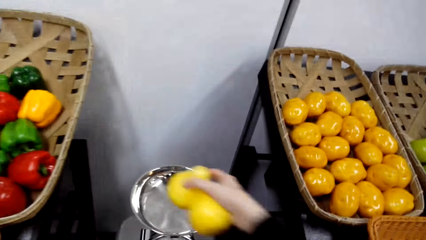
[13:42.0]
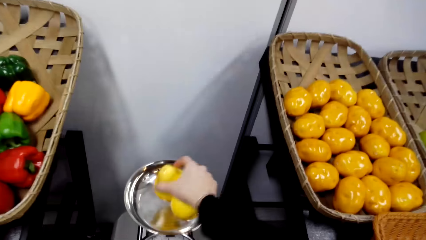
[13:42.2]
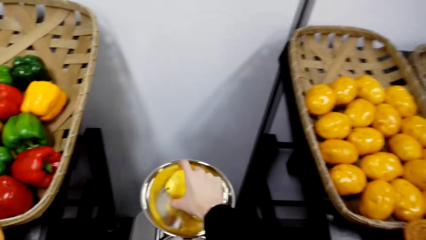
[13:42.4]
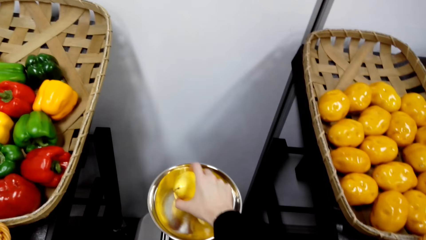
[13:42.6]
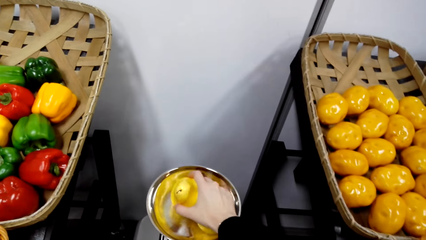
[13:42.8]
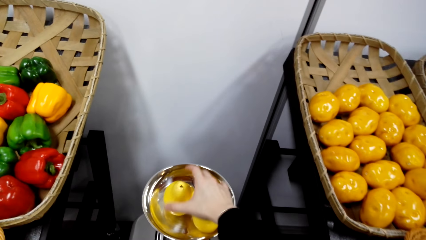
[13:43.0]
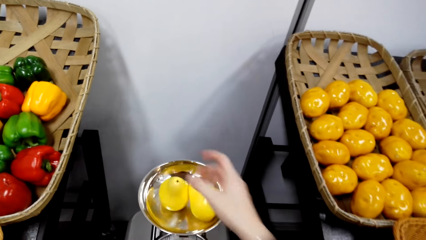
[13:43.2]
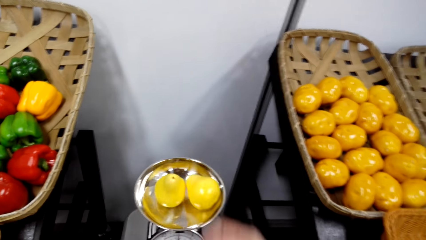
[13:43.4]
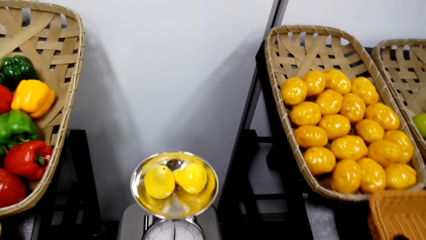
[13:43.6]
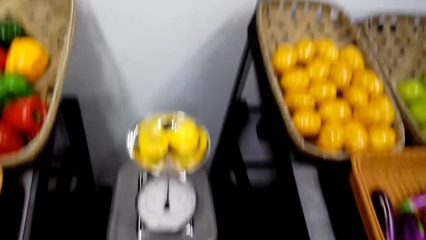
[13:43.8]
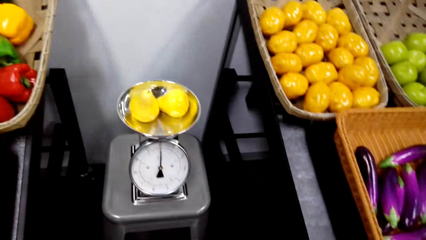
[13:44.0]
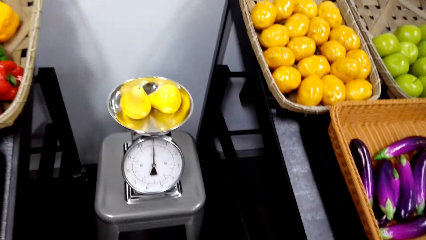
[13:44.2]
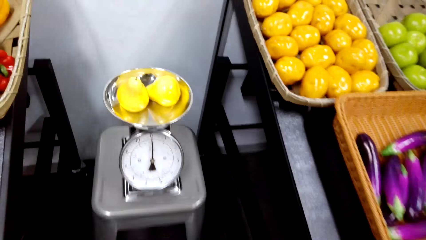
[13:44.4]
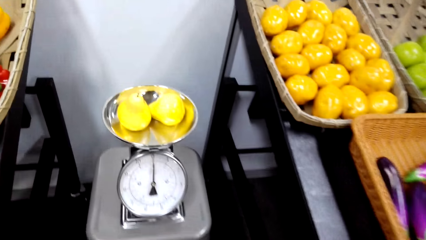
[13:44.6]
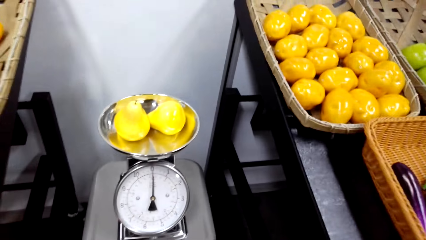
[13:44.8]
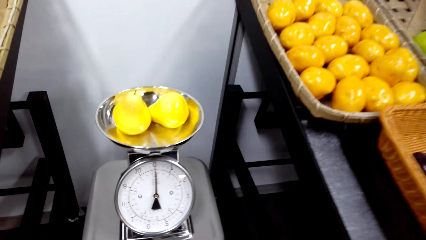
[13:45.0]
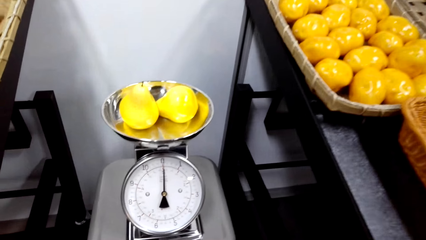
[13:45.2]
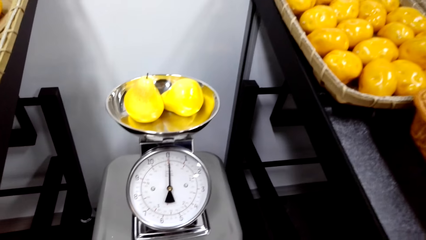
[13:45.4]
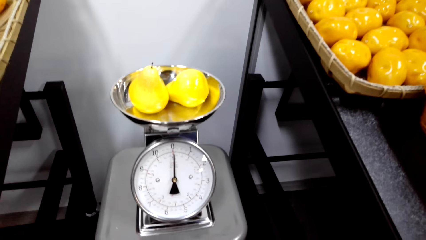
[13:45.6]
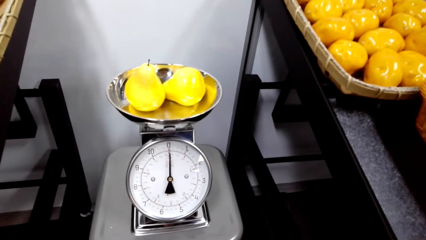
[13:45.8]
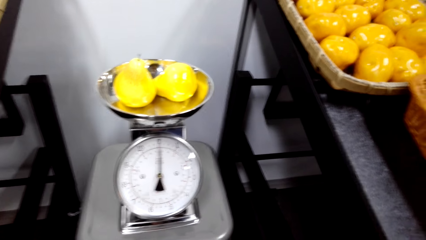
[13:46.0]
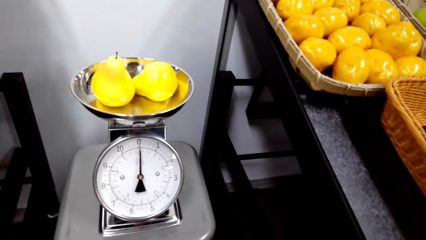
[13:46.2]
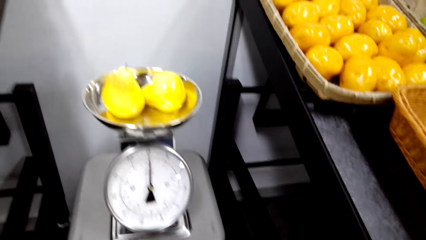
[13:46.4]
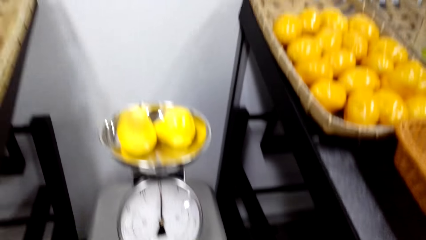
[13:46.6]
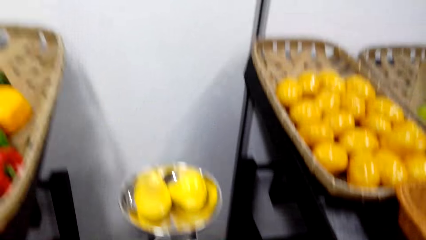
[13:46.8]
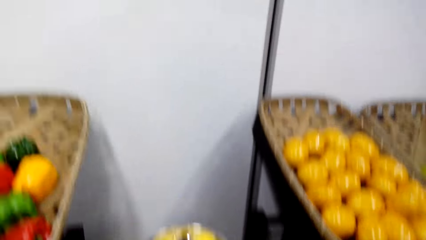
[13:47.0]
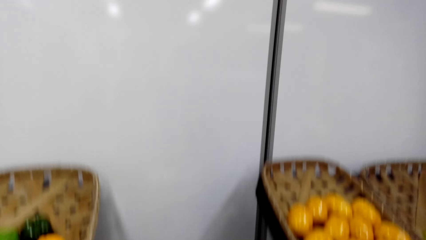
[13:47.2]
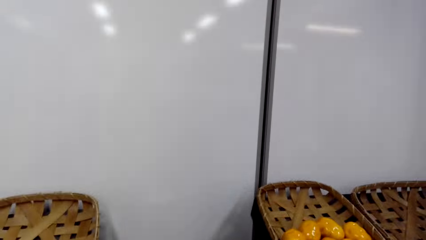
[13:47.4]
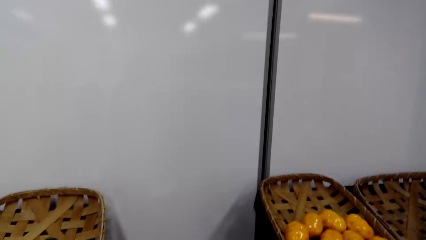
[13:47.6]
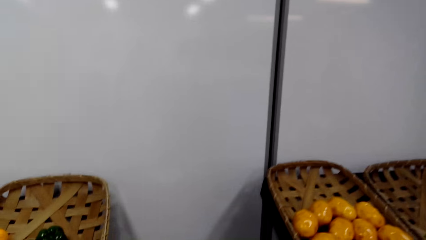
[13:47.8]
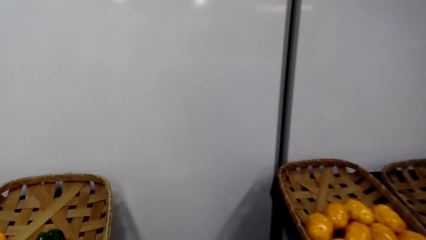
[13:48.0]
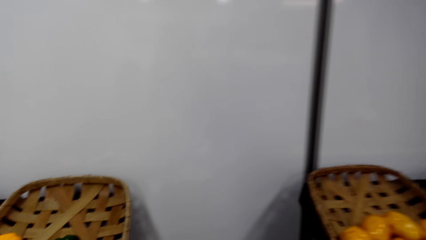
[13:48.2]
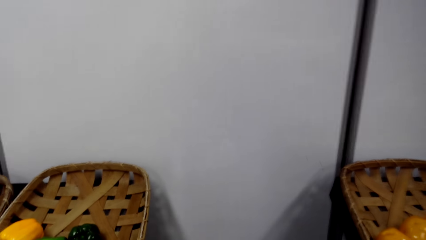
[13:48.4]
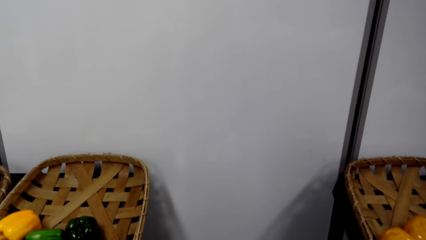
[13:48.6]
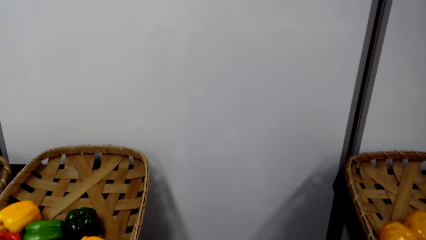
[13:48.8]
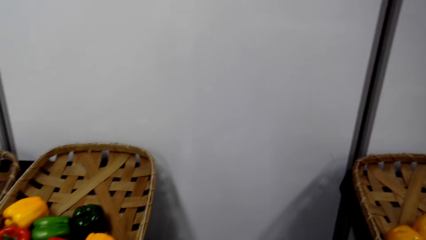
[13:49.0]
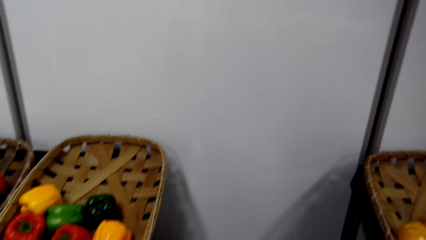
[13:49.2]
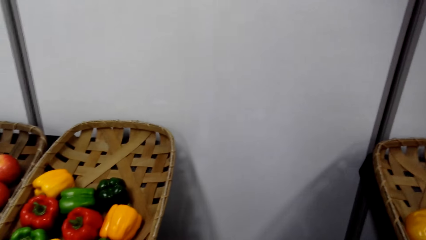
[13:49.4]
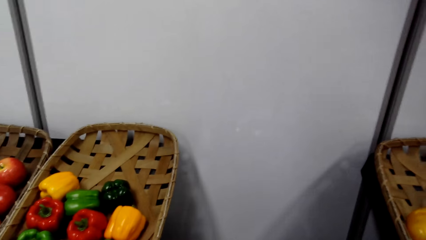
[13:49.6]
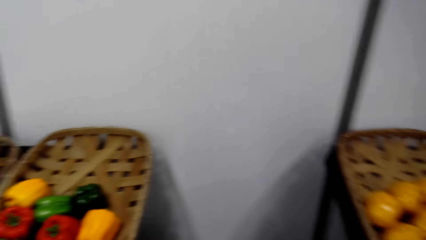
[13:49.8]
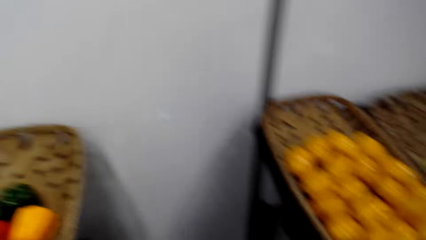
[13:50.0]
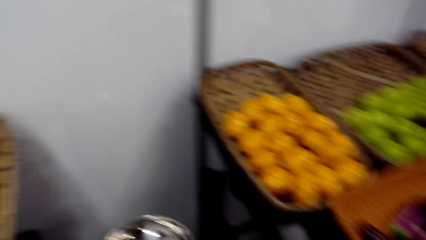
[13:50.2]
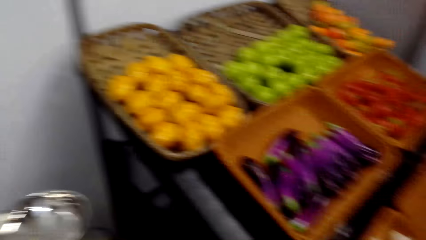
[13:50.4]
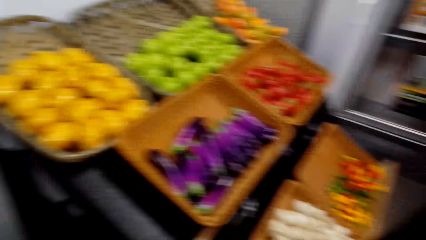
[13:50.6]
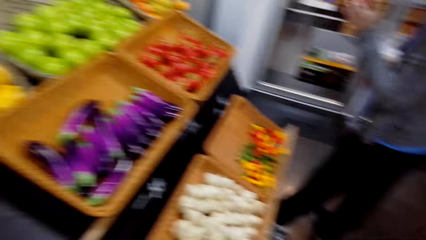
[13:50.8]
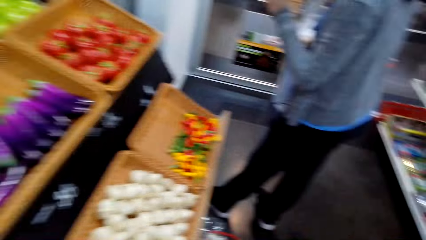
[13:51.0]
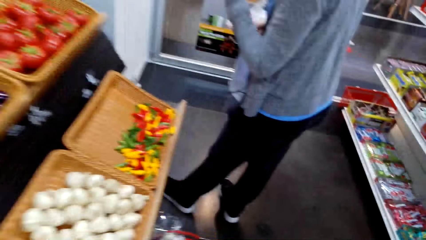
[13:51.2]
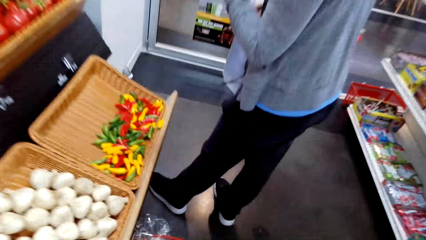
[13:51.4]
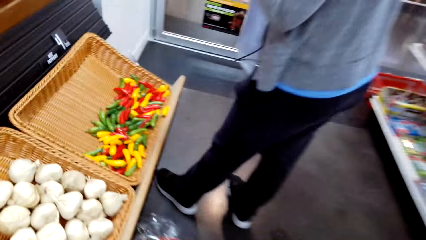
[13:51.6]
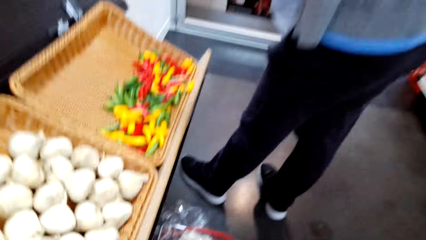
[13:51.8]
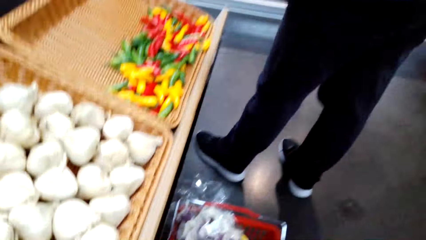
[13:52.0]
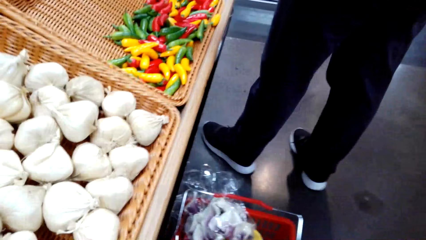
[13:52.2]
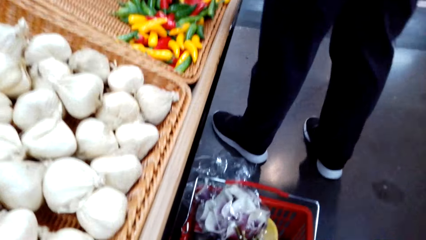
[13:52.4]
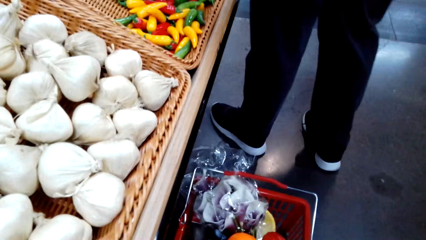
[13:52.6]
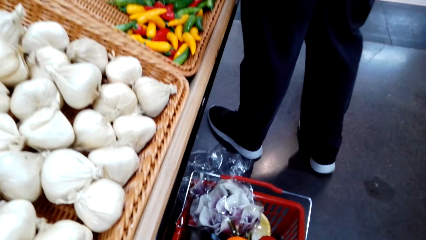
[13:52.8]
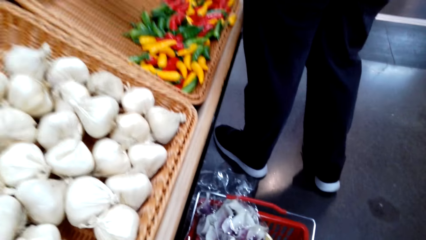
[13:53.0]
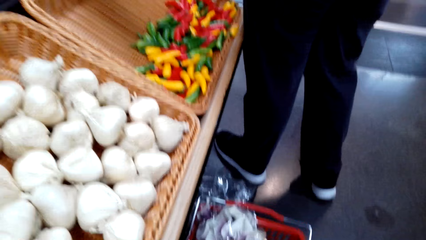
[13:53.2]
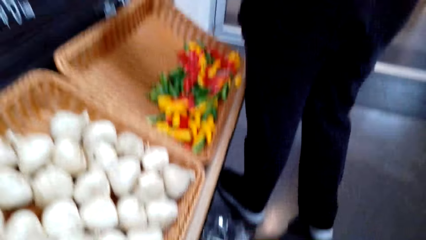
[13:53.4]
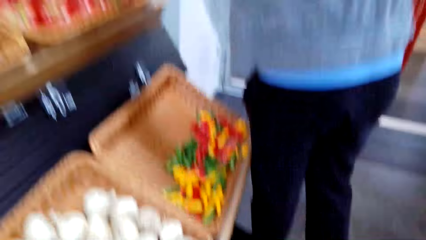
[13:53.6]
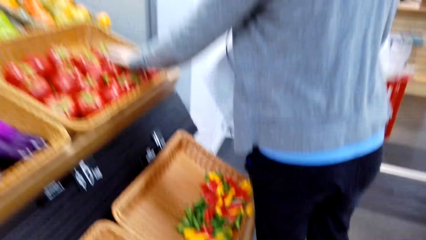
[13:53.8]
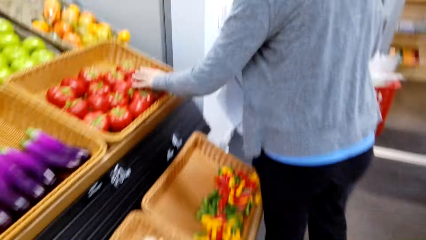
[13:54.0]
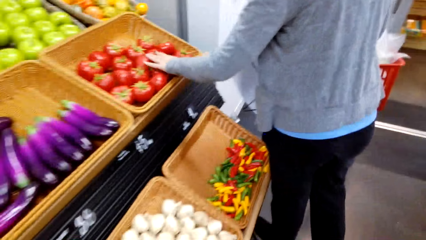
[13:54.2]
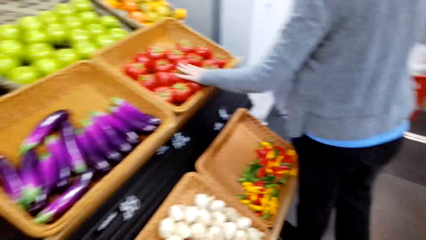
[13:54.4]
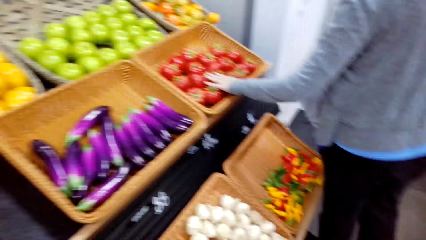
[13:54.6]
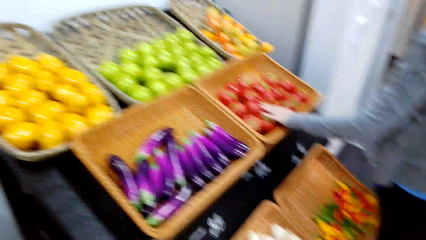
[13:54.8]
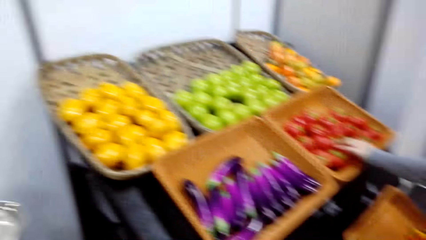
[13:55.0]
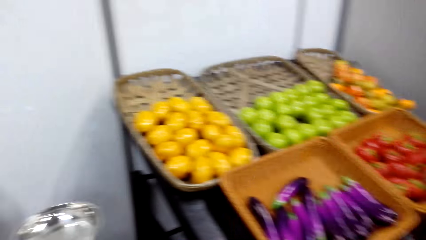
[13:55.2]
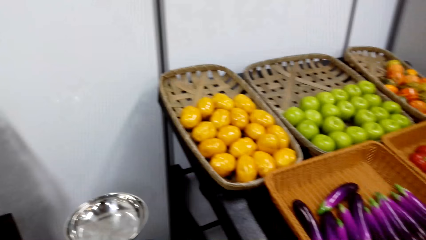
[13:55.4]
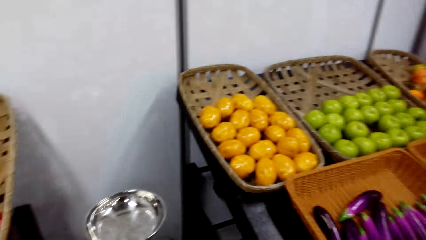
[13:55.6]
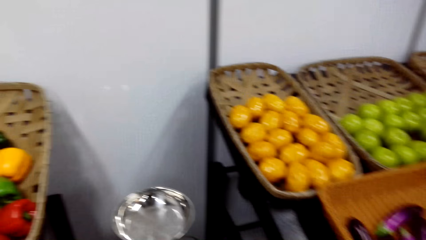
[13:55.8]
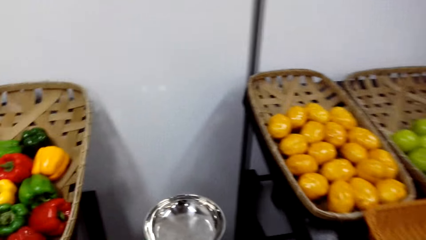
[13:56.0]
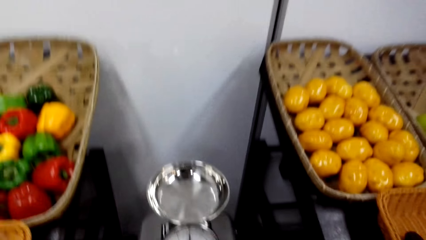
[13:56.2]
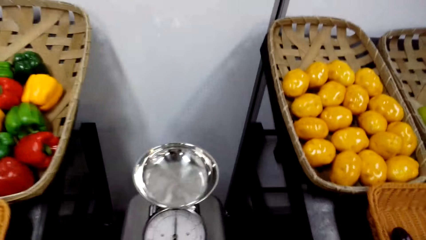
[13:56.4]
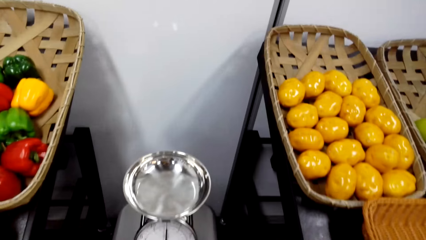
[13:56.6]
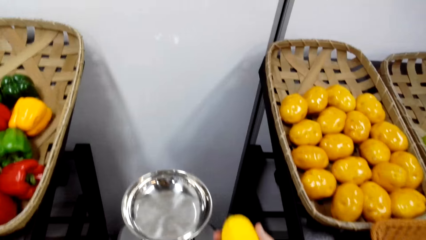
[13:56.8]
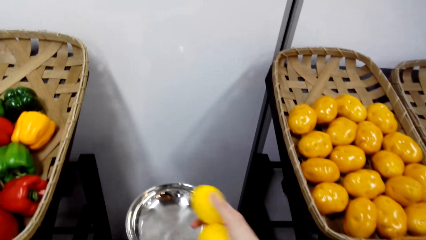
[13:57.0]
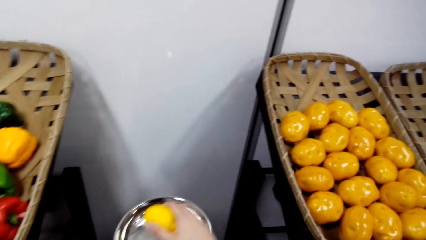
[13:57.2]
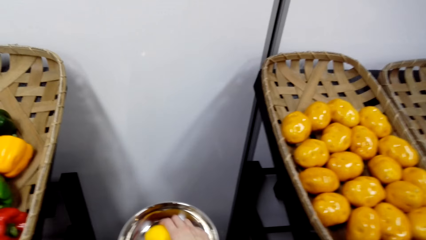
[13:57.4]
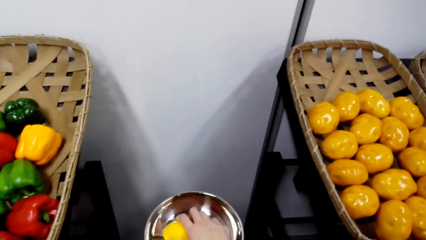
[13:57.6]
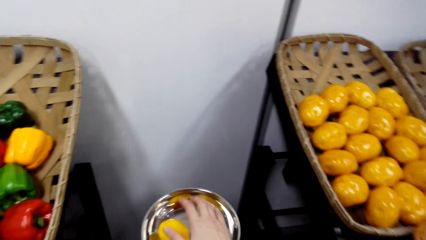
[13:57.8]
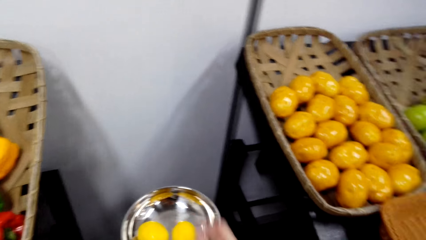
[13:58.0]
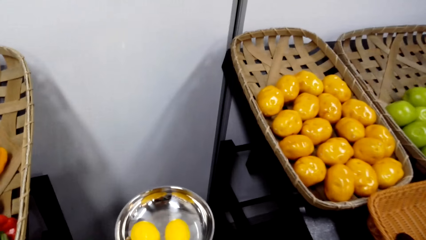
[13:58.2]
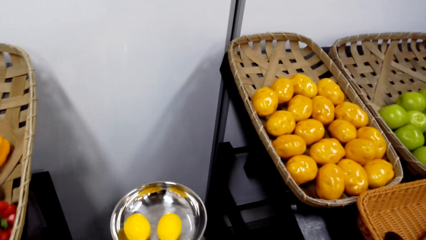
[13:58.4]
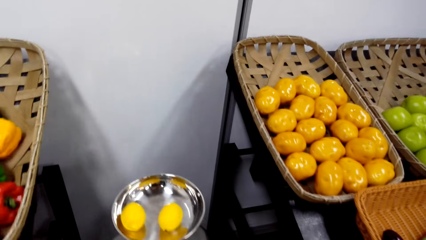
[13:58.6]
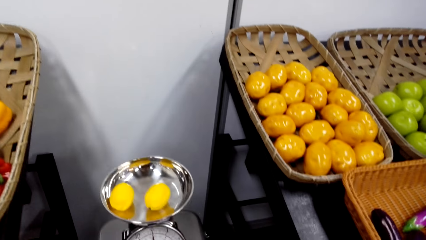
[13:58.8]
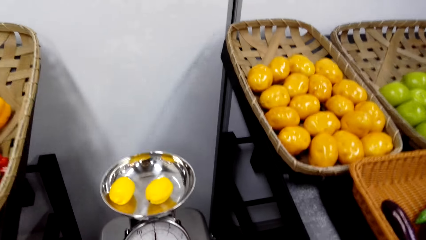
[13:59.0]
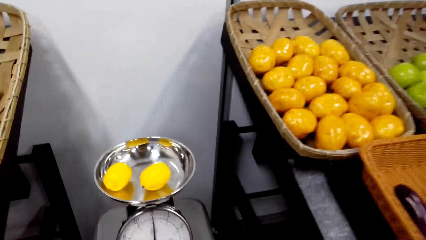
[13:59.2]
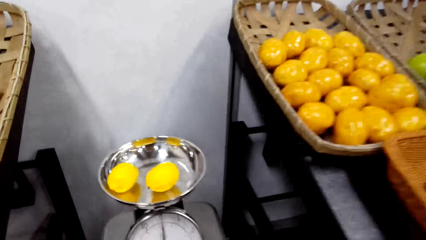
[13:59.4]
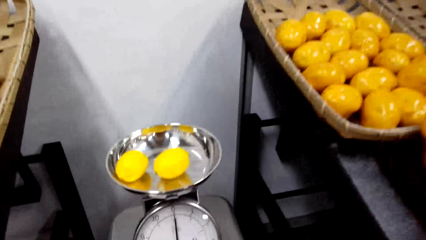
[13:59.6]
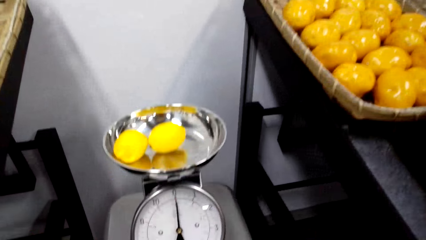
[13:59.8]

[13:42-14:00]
The camera wearer weighs two pears on the kitchen weighing scale. They view the readings on the kitchen weighing scale. They rise up. They bend towards a supermarket basket beside the garlic shelf. A woman adjusts tomatoes in the tomato basket. The camera wearer turns towards the weight scale. They weigh two yellow citrus on the weight scale.
